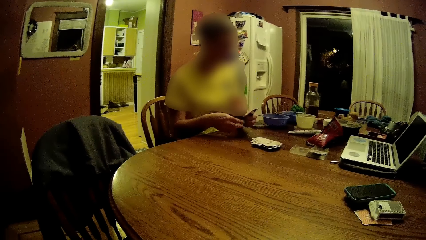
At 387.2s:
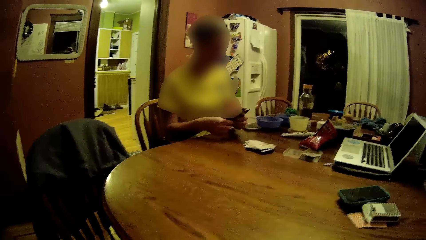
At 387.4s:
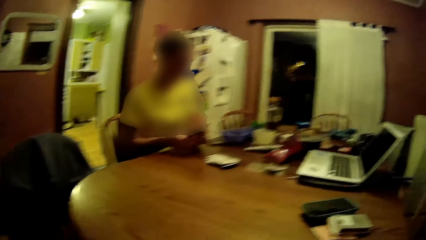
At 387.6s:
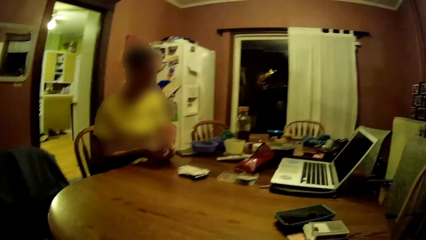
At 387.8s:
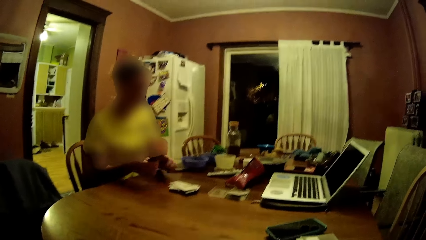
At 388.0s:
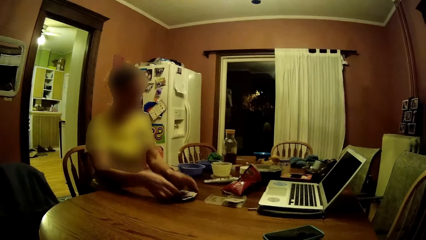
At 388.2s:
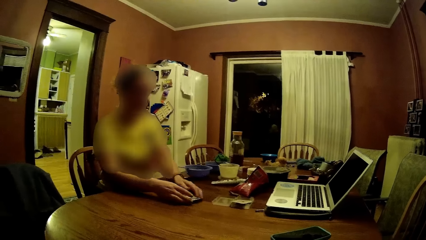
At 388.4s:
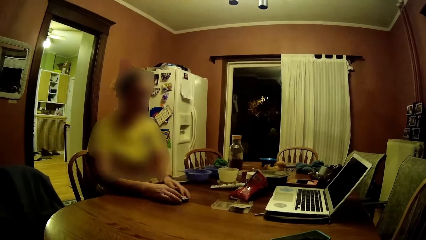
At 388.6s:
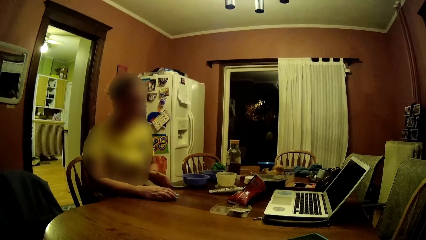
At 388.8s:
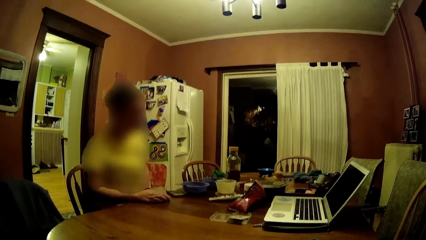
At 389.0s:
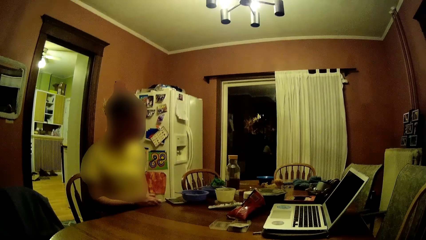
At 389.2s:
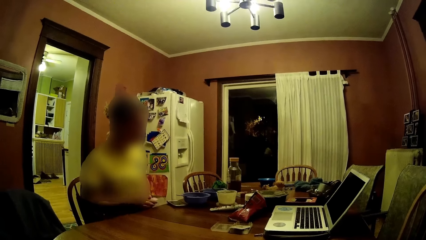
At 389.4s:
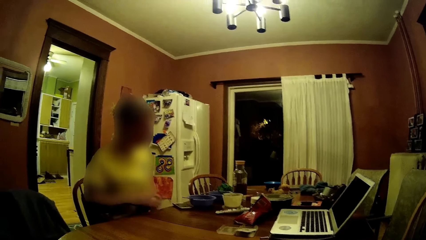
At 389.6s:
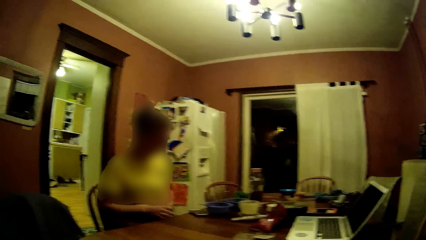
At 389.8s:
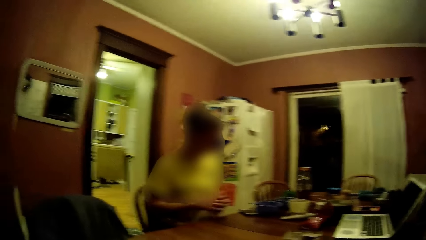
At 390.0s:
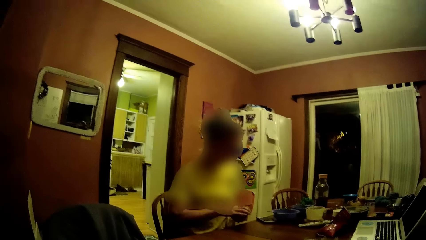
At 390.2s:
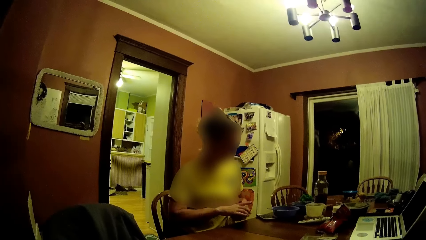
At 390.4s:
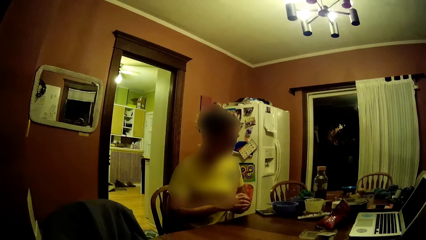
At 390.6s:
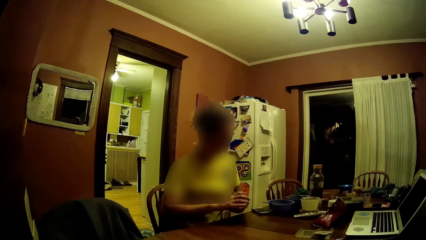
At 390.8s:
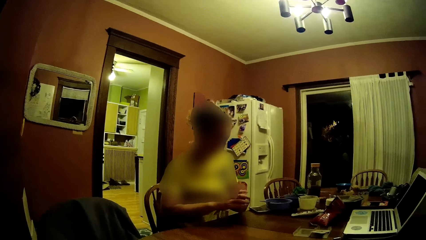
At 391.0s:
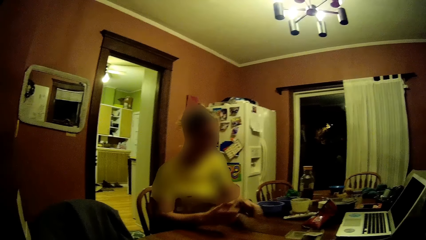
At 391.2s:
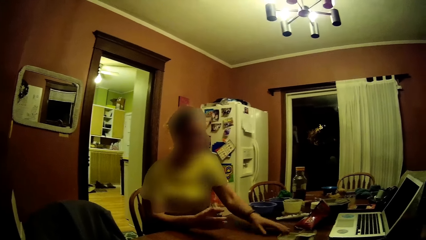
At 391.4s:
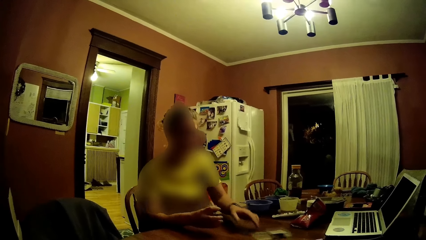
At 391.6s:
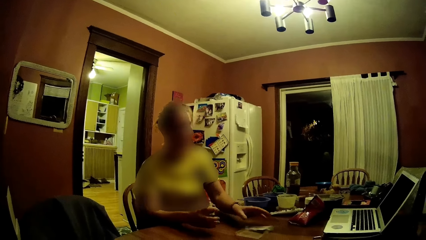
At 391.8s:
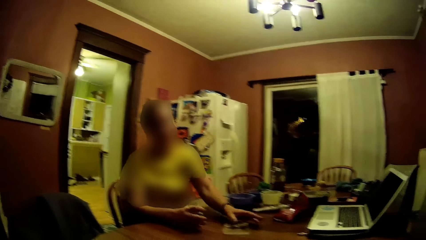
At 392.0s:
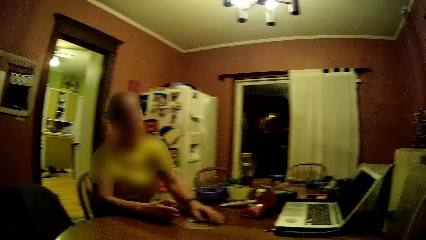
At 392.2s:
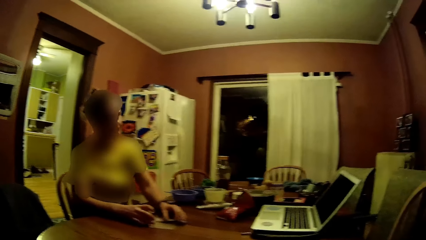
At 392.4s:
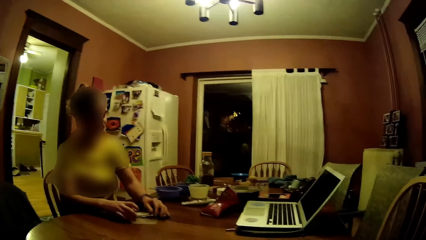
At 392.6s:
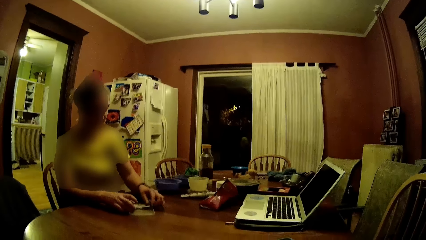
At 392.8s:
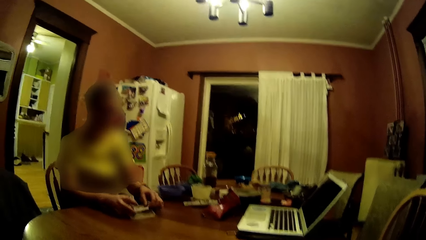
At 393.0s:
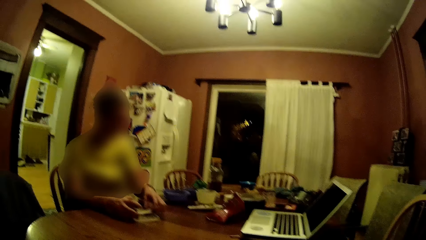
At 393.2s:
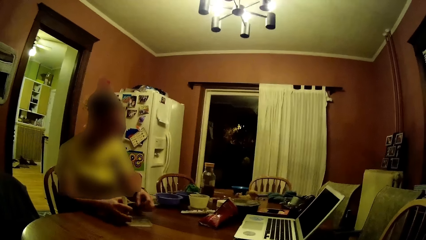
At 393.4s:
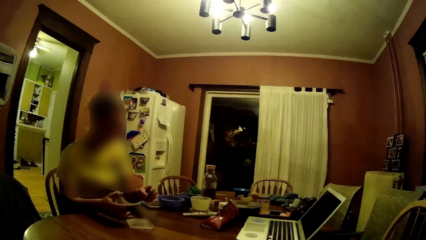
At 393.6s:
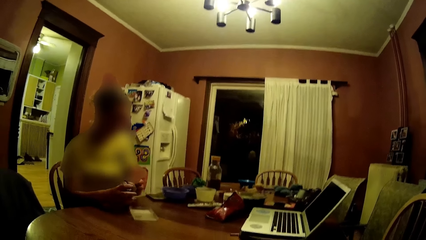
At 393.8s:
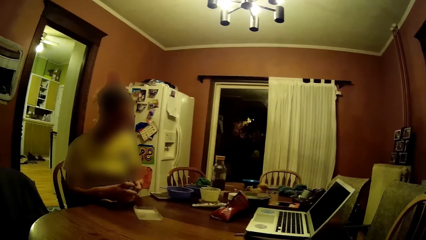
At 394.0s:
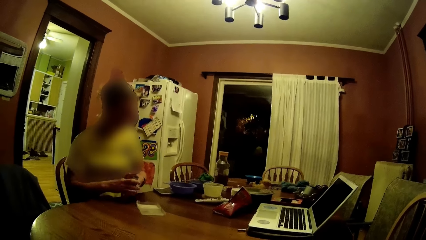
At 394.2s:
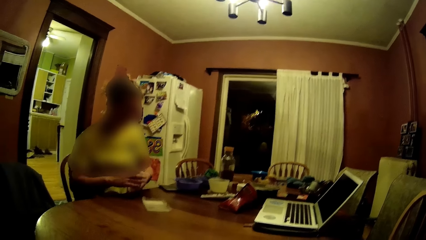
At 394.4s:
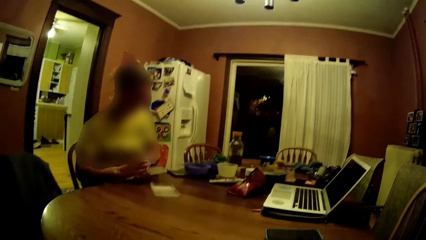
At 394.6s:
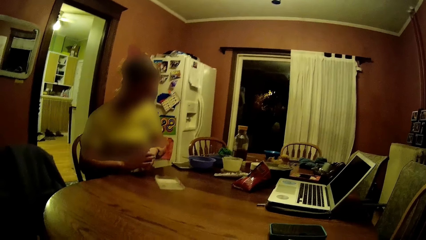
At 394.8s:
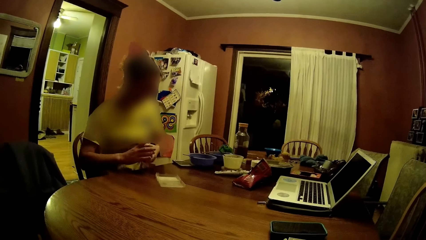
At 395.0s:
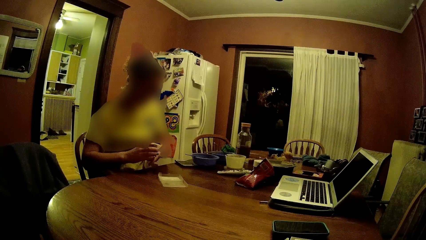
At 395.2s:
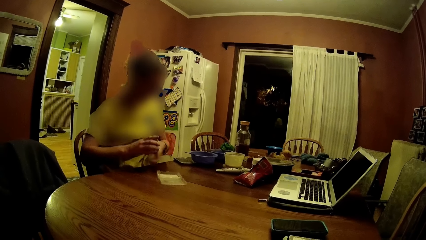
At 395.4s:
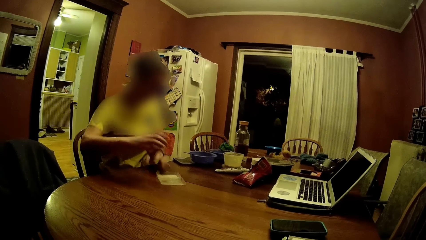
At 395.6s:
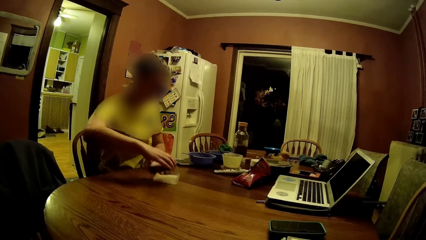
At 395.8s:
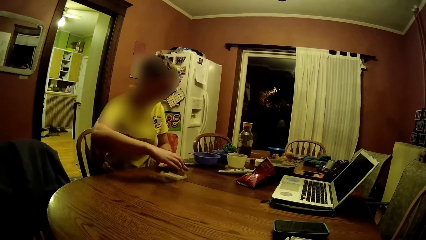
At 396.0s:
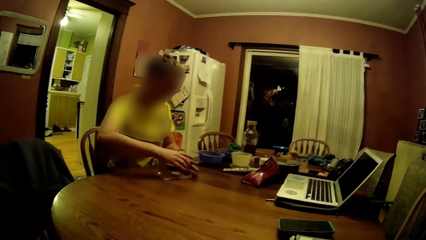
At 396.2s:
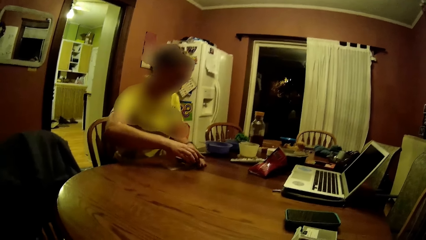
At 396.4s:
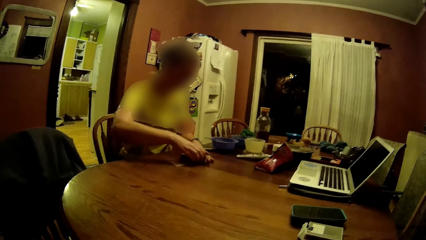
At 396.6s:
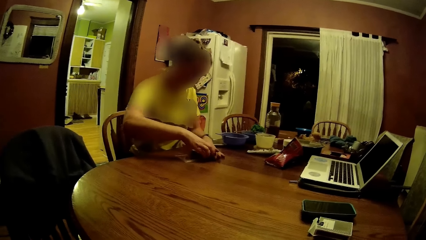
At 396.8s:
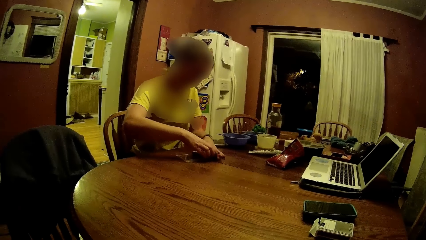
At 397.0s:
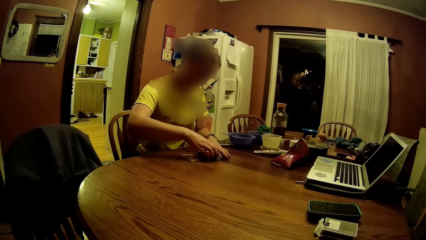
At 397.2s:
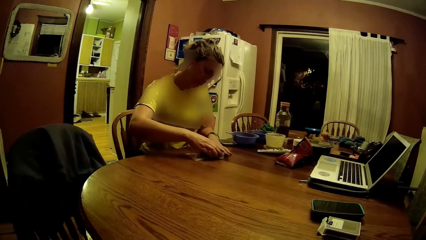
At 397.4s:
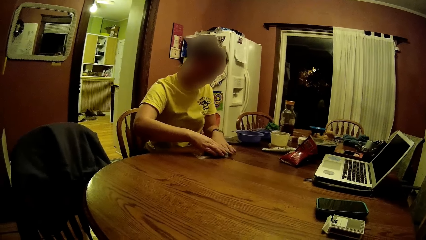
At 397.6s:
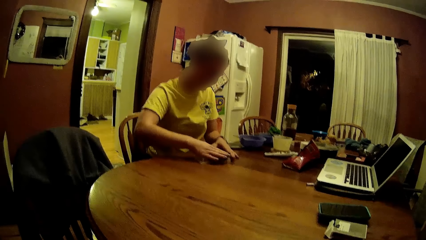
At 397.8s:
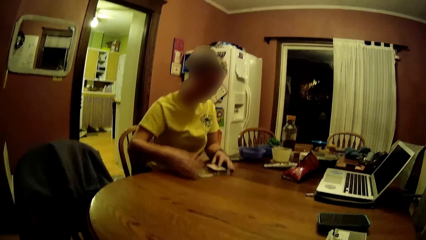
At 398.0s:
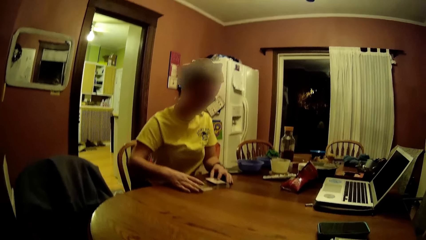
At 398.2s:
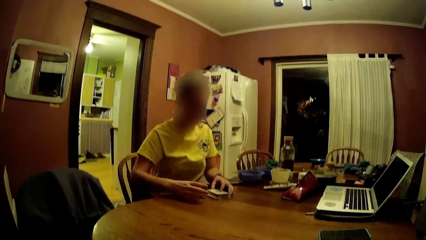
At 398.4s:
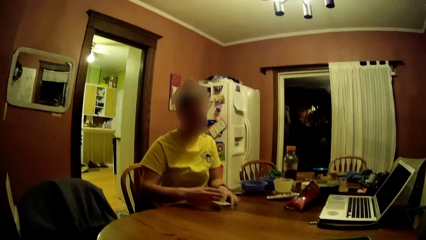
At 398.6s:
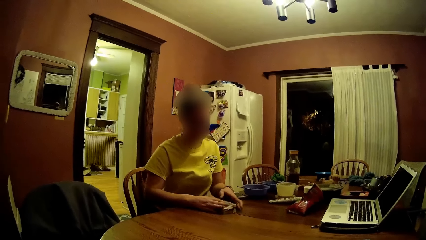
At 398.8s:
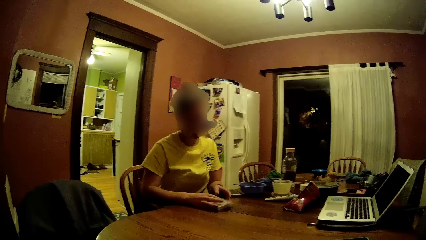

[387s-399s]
The woman checks the cards in her hands. She drops the cards on other cards on the table. She takes the cards from the table with her hands. The camera wearer talks to the woman. The woman takes a card case with her left hand. She picks up a card from the card case with her left hand. She puts the cards together. She puts the cards into the card case with her right hand. She closes the card case with her hands.

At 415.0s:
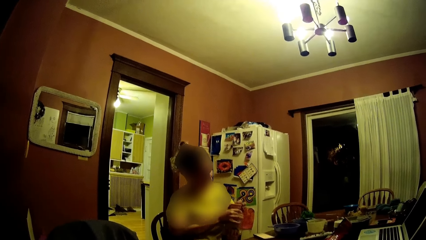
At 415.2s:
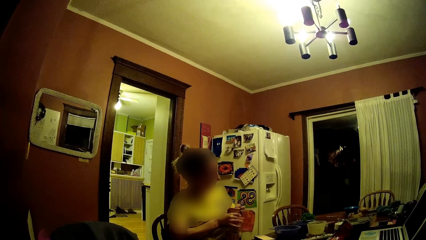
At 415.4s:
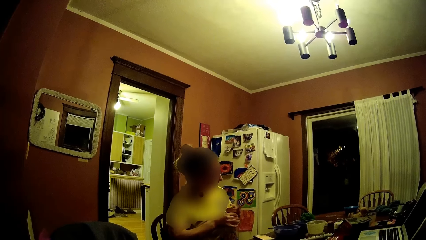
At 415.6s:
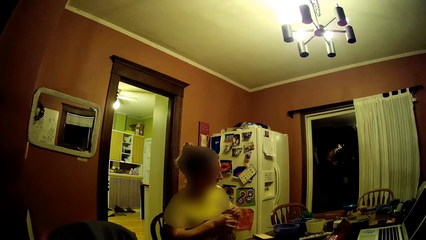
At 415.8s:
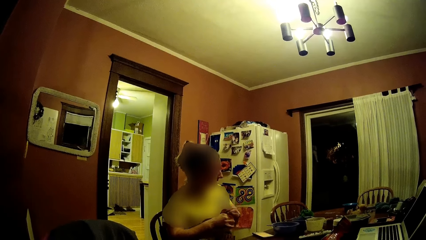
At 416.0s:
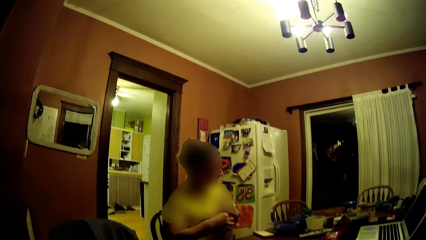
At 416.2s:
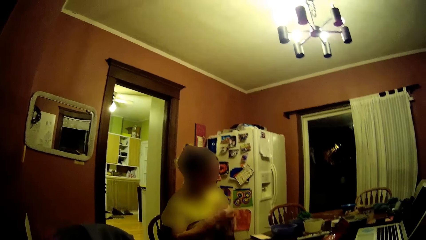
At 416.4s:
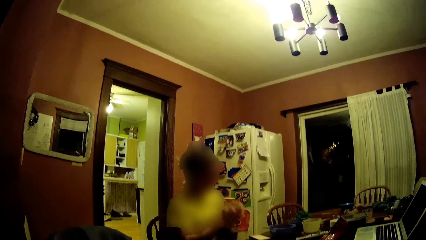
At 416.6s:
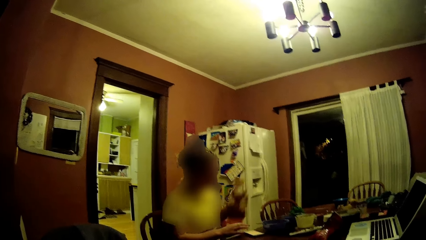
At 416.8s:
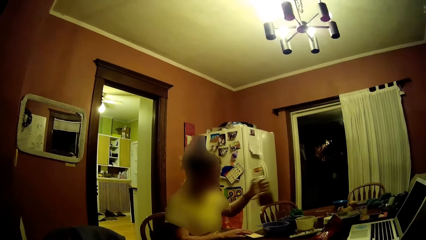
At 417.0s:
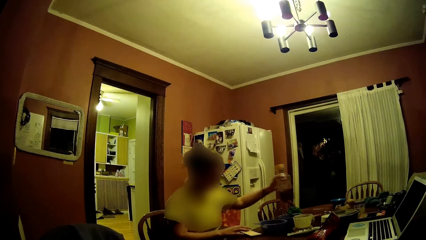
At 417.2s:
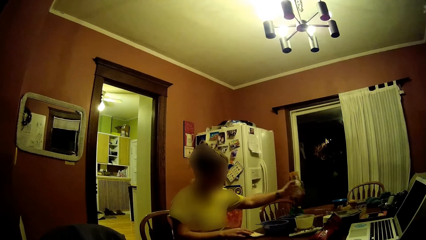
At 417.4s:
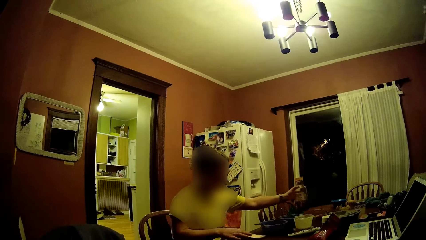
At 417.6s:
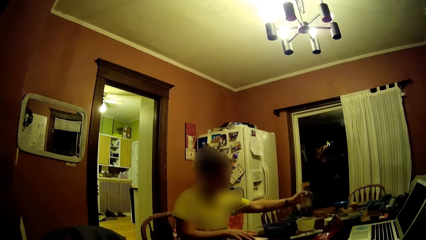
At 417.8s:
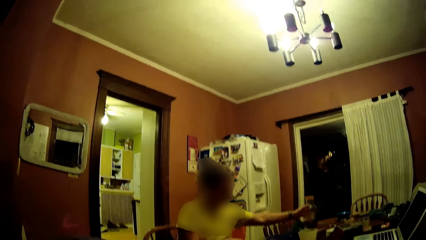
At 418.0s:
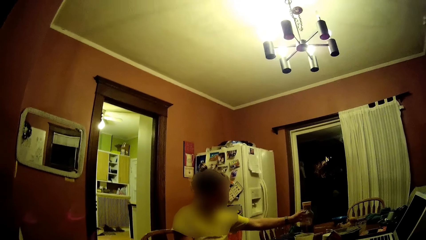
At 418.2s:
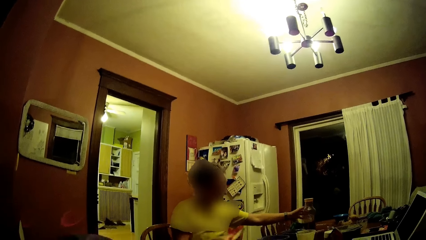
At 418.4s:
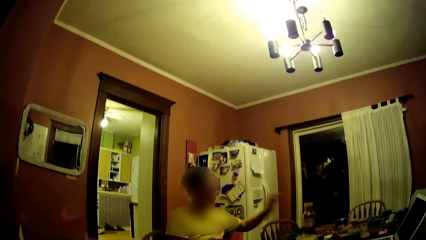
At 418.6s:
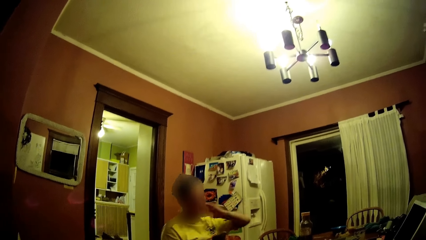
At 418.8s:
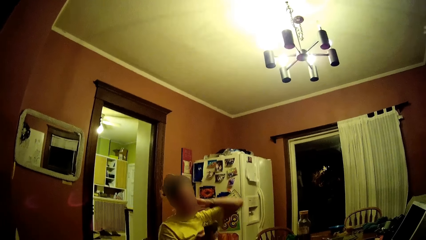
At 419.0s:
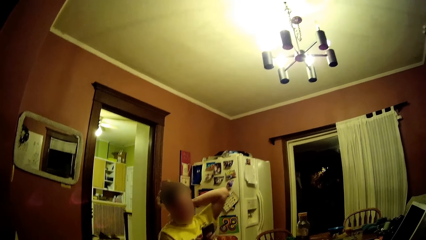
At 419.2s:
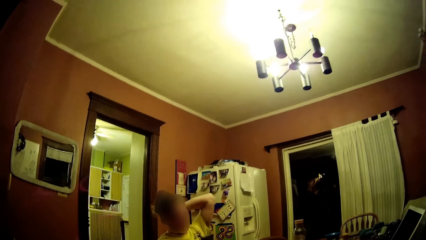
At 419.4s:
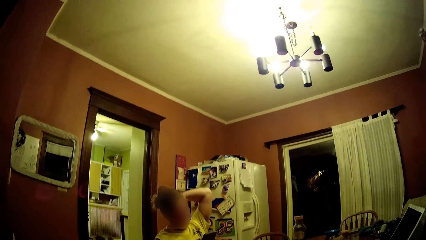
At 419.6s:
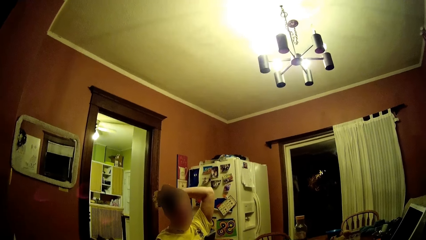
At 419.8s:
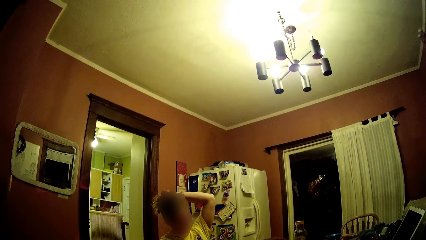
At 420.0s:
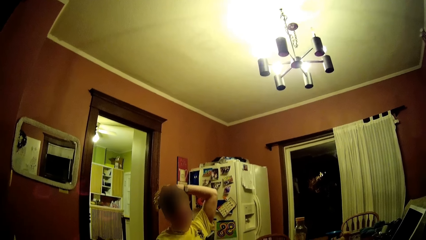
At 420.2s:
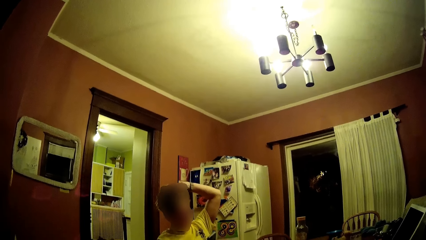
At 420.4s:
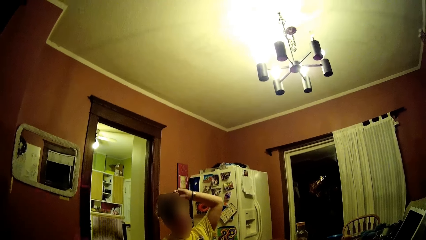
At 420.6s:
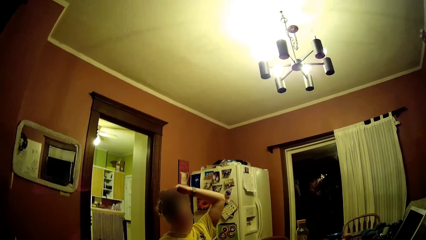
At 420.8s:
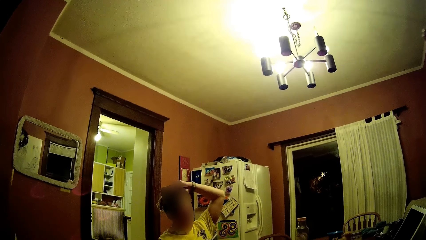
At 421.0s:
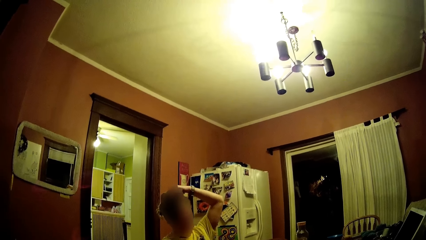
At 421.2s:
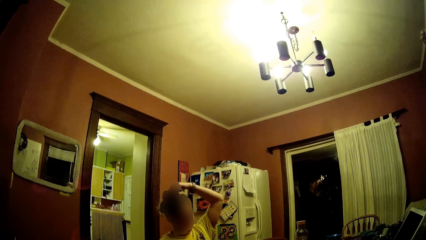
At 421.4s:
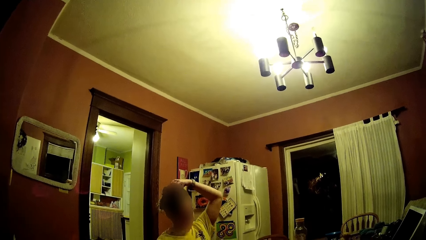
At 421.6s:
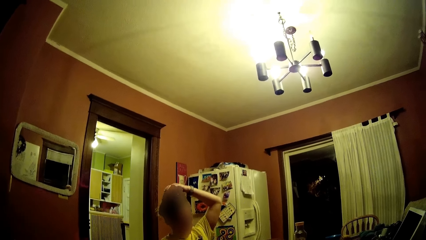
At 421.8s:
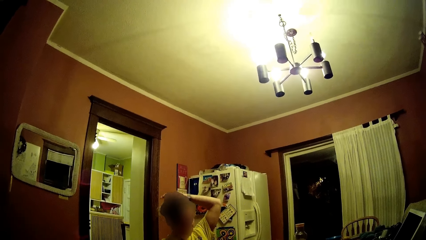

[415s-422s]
The woman drops the bottle of drink on the table with her left hand. She picks up her phone from the table with her right hand. She operates her phone. The camera wearer talks to the woman.
